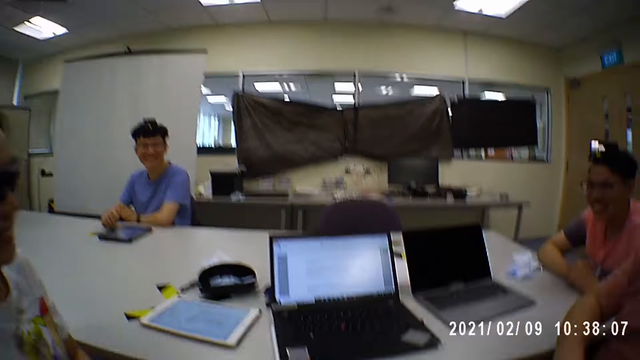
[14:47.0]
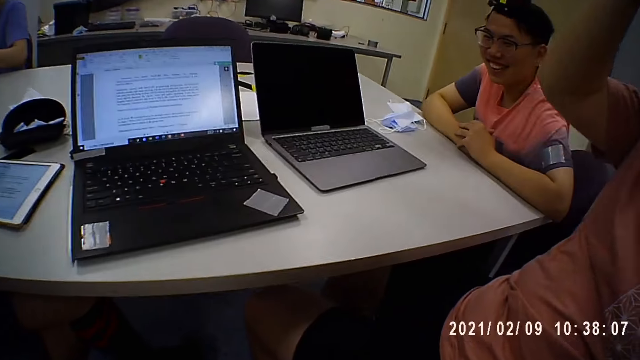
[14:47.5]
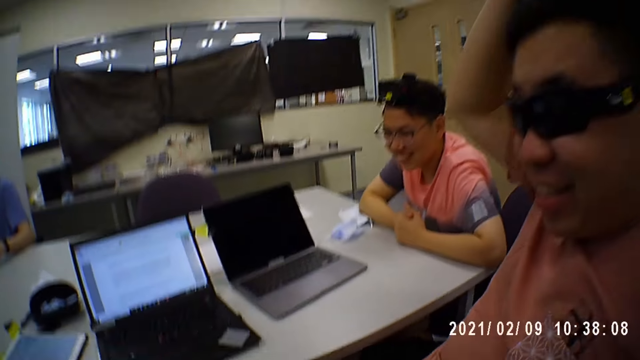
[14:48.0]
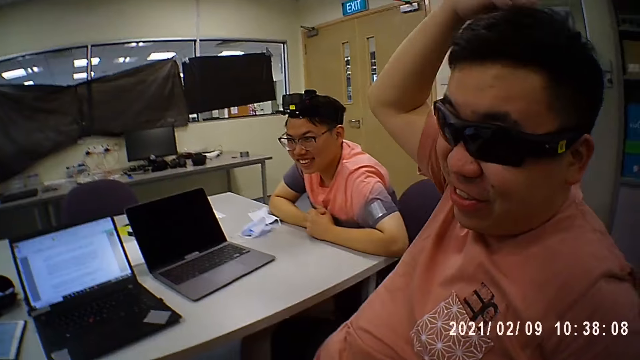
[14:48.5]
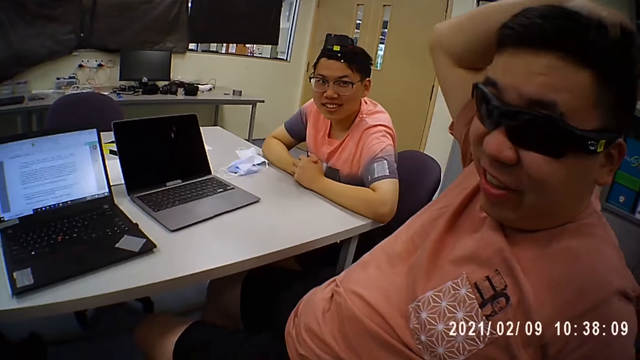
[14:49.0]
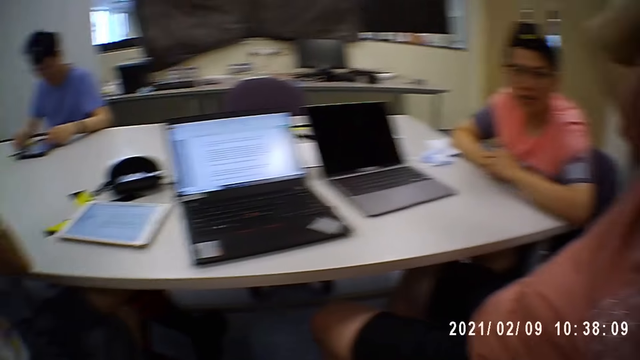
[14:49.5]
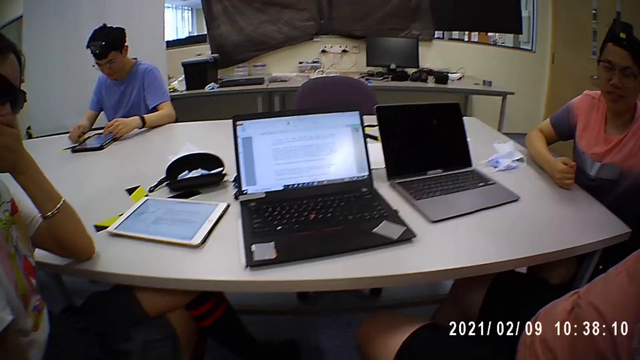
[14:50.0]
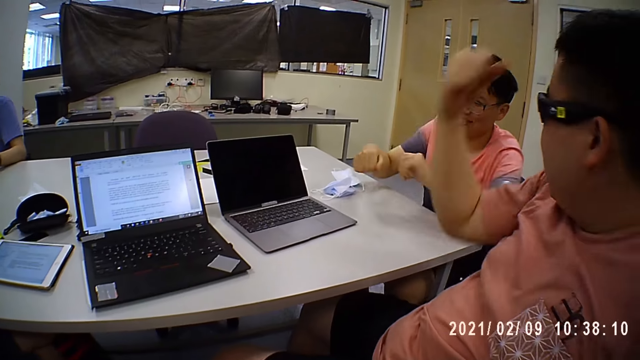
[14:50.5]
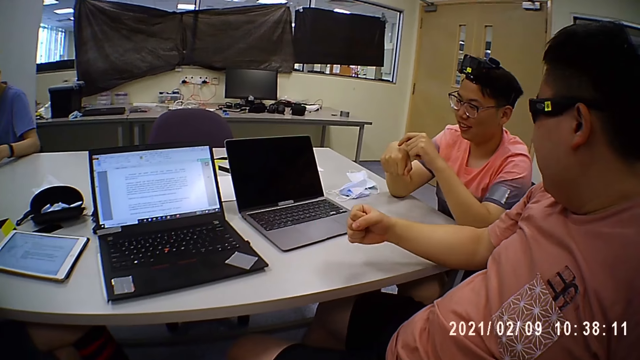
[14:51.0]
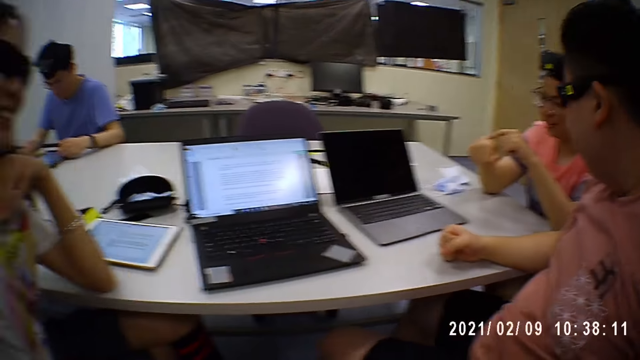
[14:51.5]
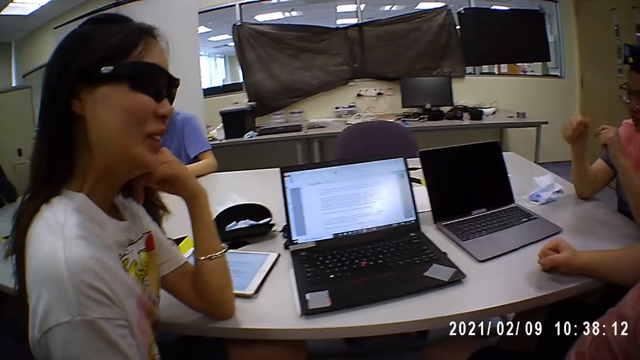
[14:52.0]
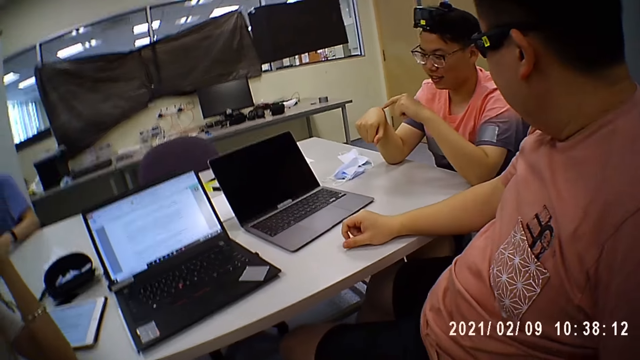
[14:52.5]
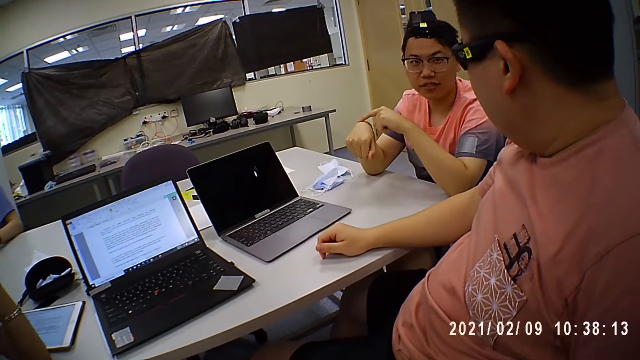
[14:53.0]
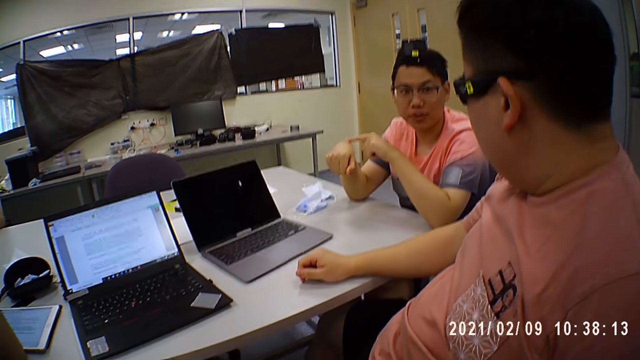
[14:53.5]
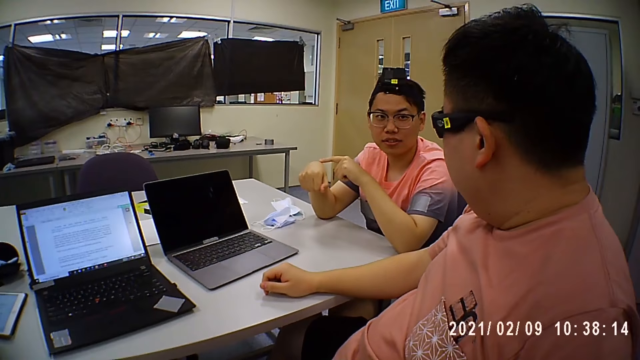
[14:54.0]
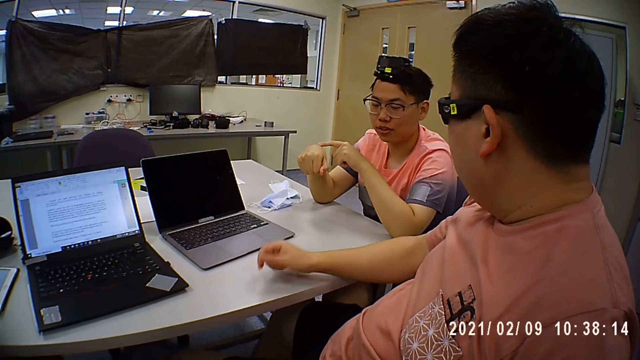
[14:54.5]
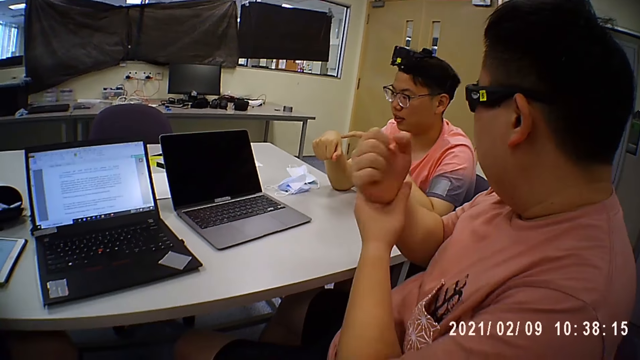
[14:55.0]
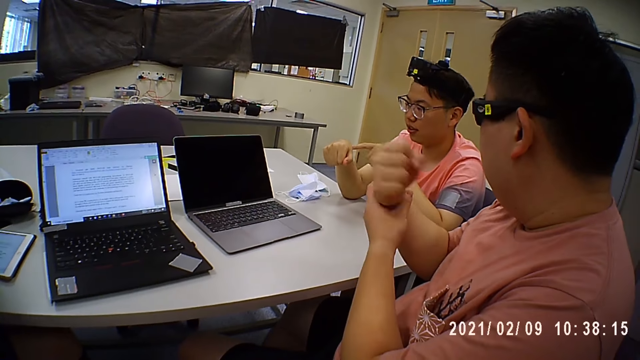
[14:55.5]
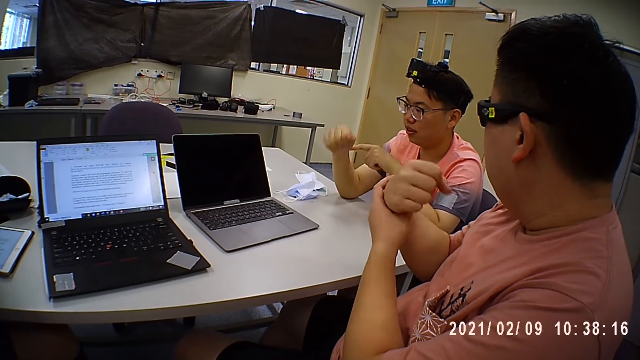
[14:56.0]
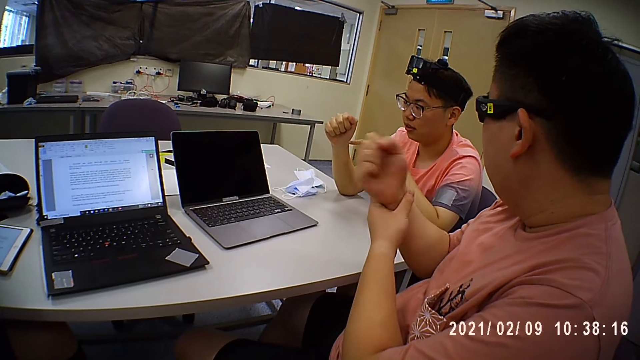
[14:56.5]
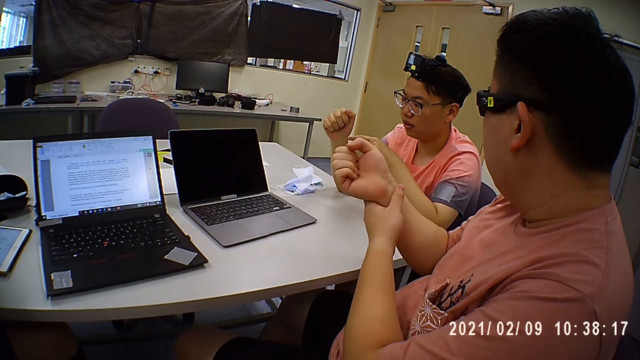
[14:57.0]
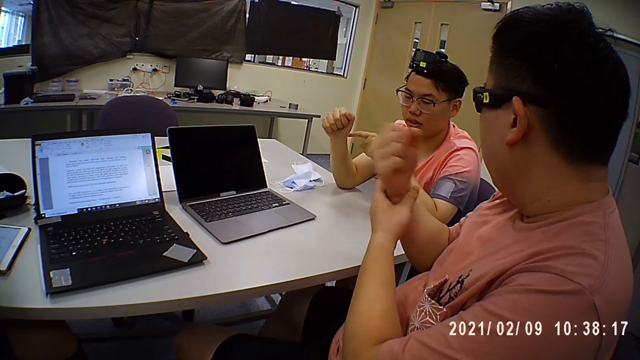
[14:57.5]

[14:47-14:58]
The man touches his head with his right hand. The woman places her left hand on the table. Another man converses with the first man. The first man places his right hand on the table. The camera wearer moves his body. The first man holds his right hand with his left hand.

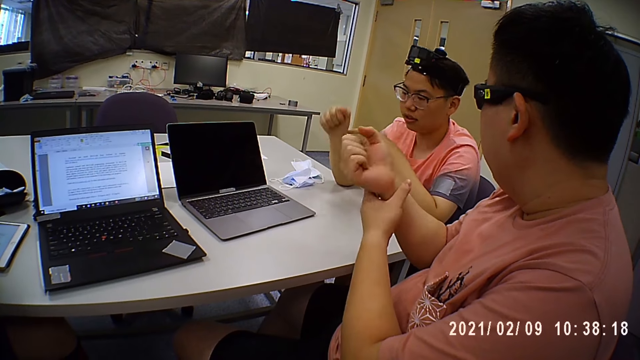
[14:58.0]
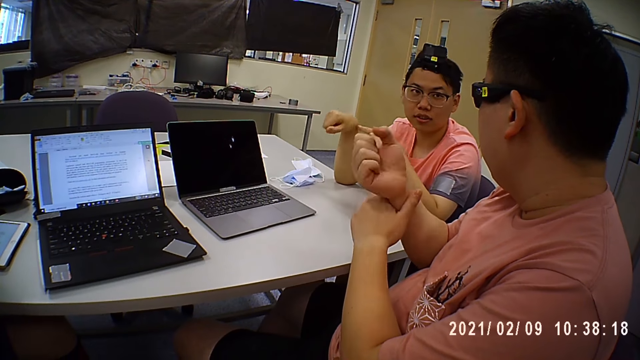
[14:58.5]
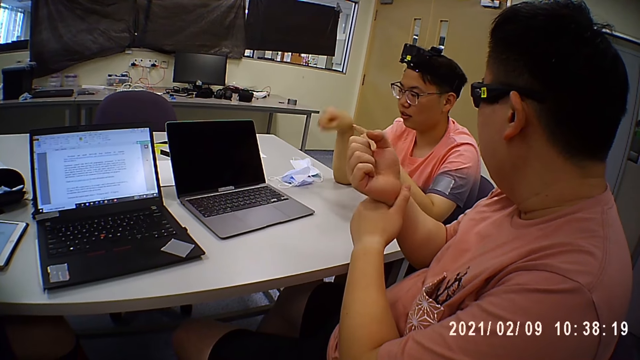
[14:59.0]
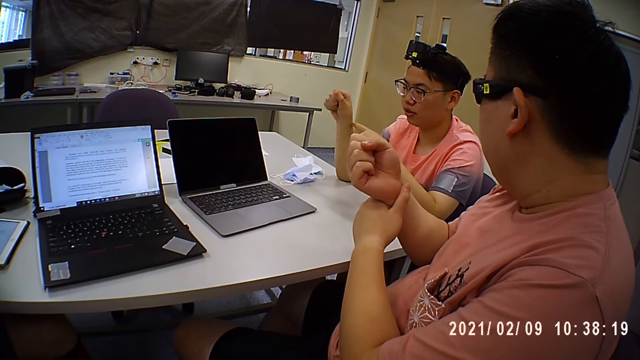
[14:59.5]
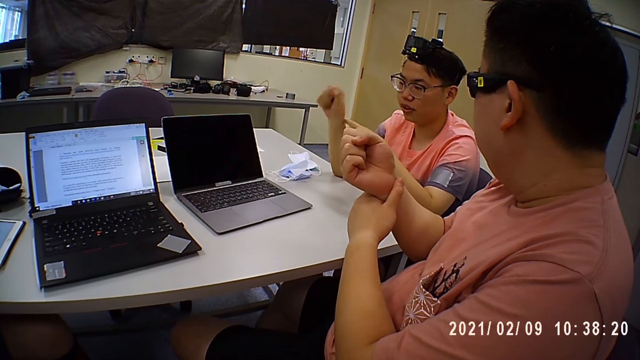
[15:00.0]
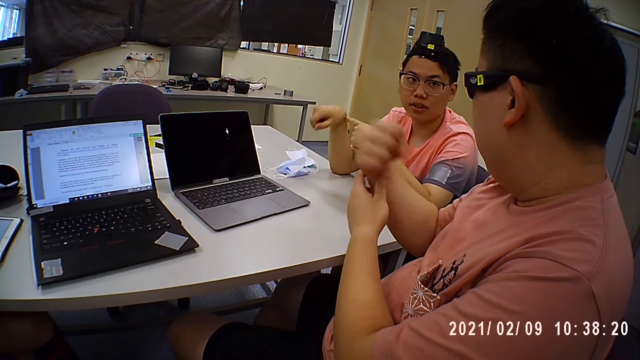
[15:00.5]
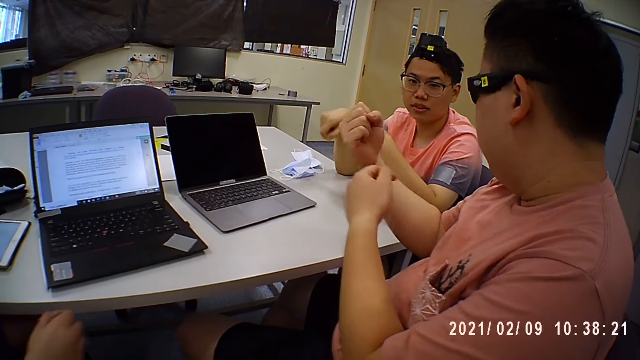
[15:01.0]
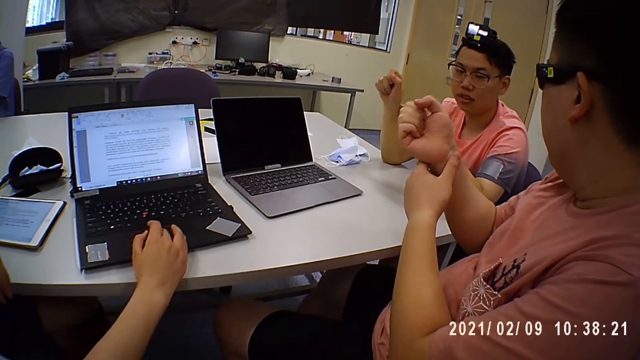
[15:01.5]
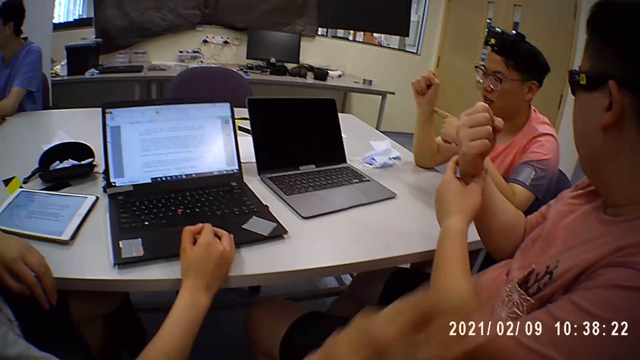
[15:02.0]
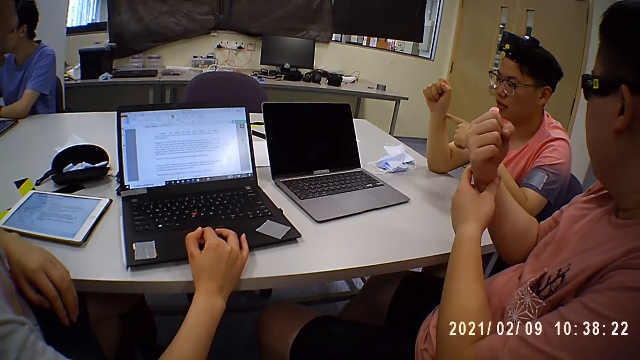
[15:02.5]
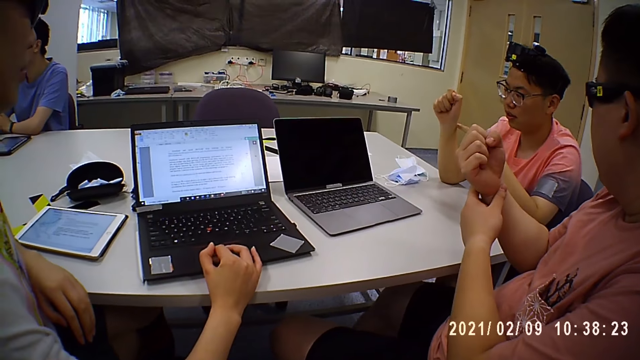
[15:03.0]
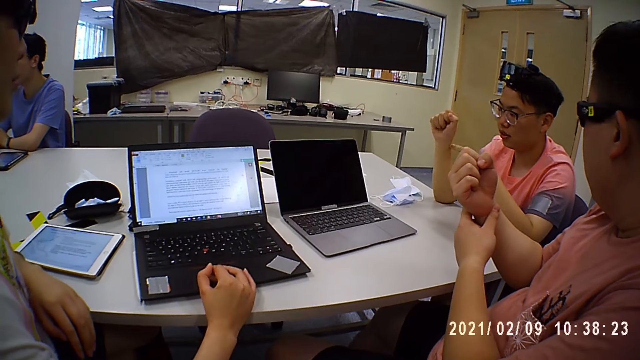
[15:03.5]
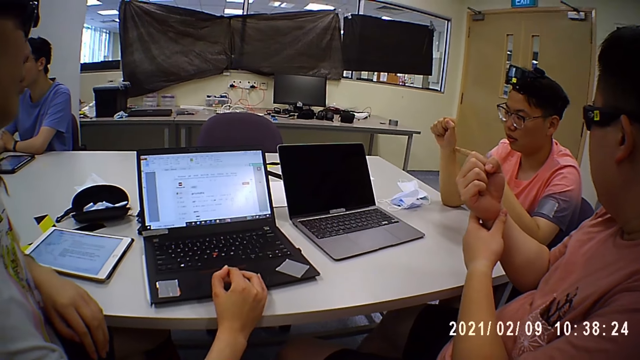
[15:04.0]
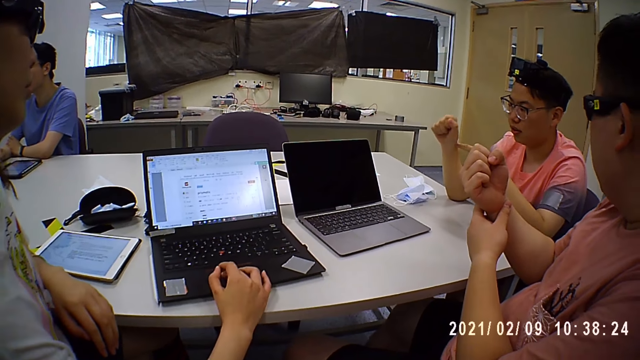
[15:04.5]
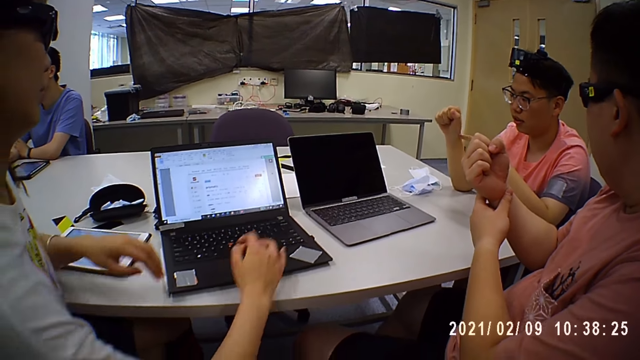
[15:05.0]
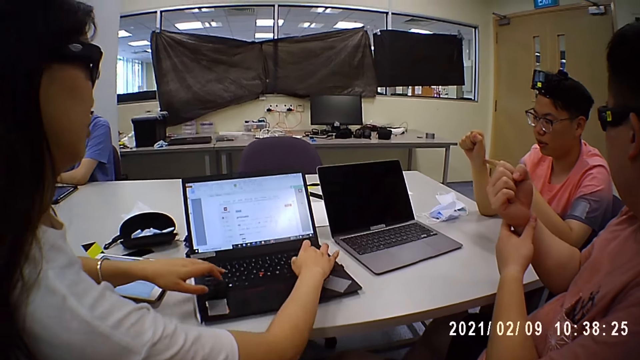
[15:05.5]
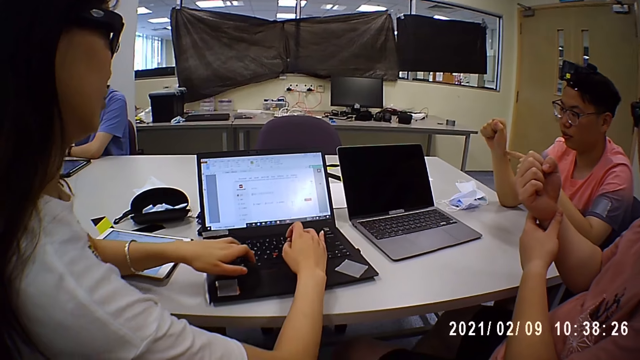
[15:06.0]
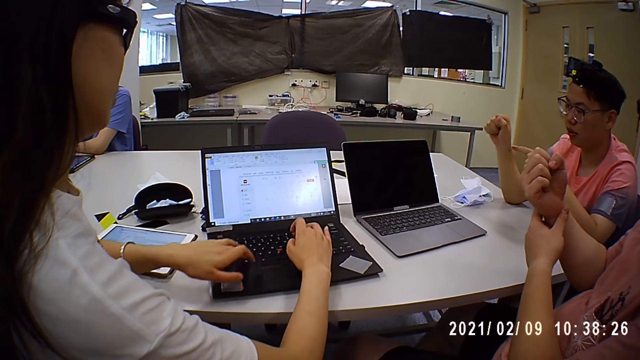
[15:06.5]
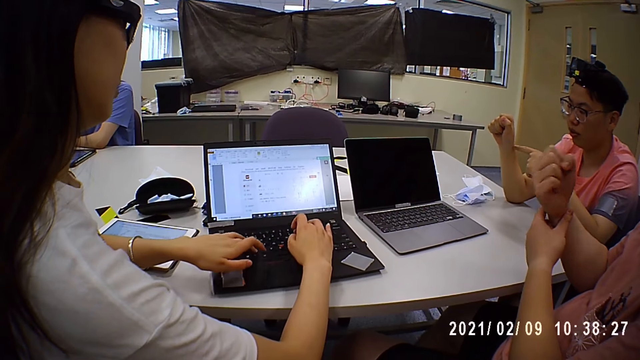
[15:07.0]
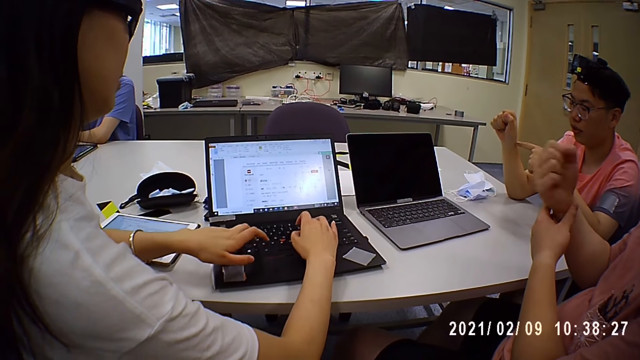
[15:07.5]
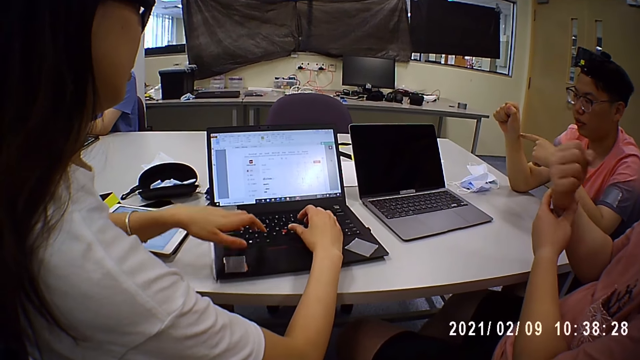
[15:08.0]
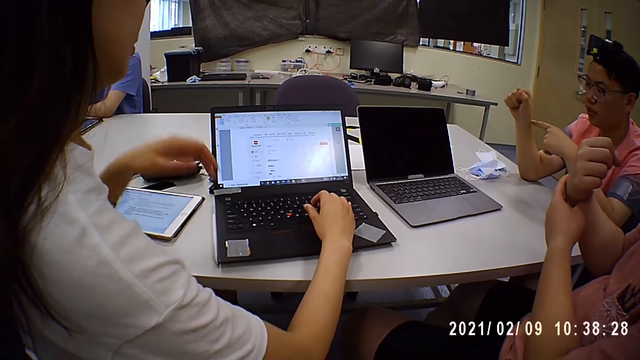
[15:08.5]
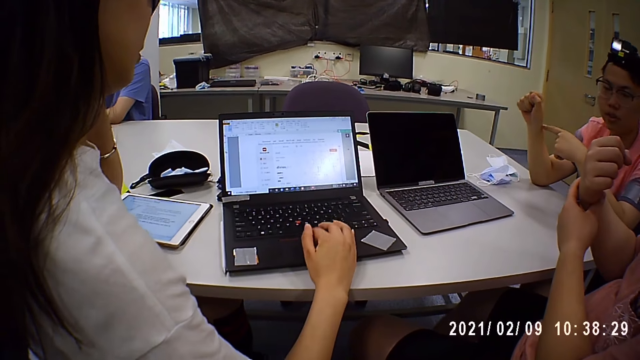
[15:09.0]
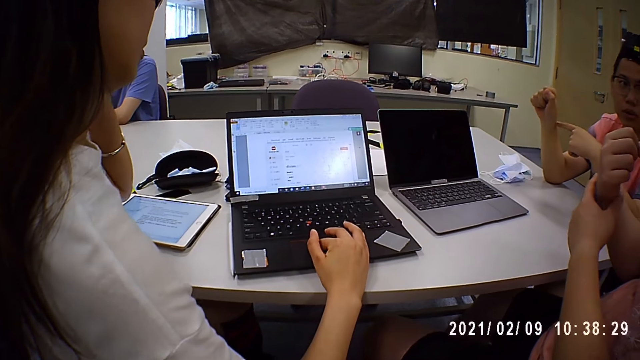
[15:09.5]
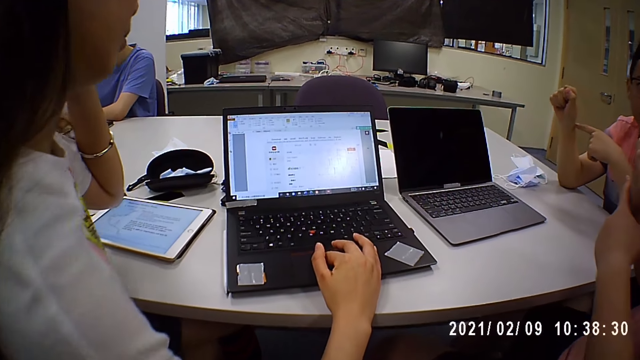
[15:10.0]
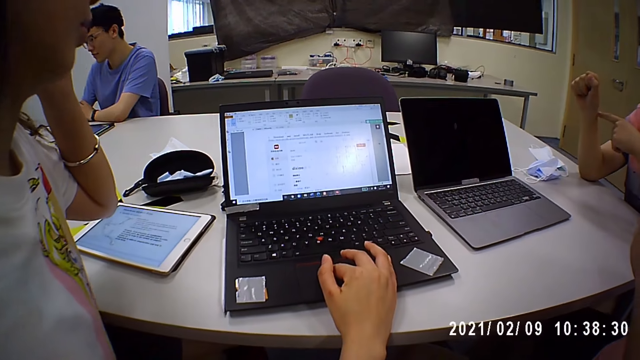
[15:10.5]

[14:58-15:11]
The camera wearer looks at persons. The woman places her right hand on the table. The camera wearer touches his face with his right hand. He moves his hand. The woman operates the laptop with both hands. The camera wearer looks at the laptop. The woman touches her hair with her left hand.
